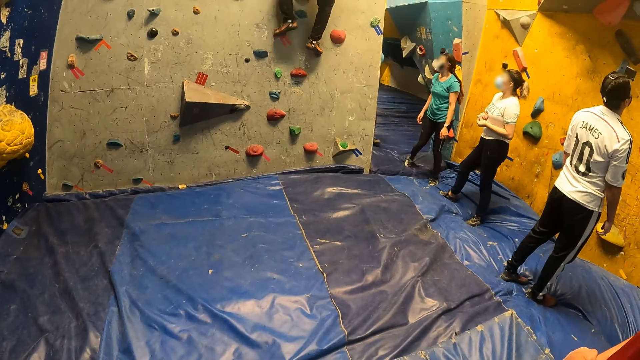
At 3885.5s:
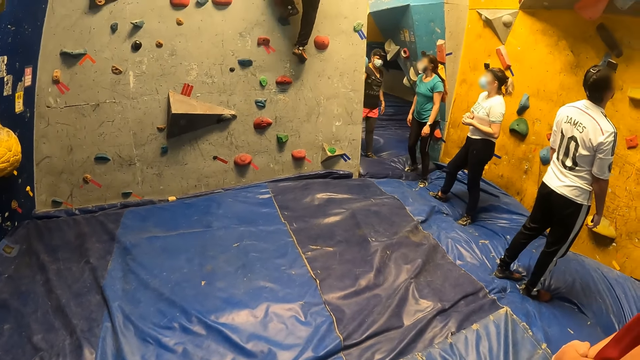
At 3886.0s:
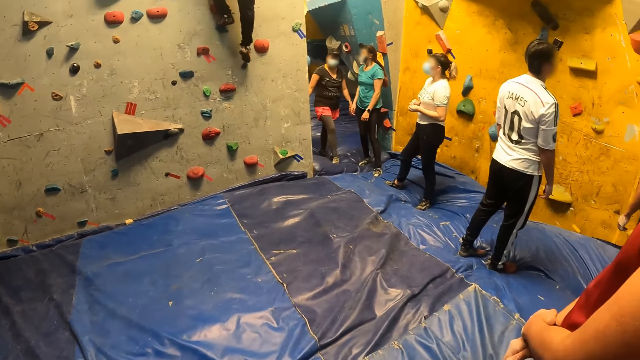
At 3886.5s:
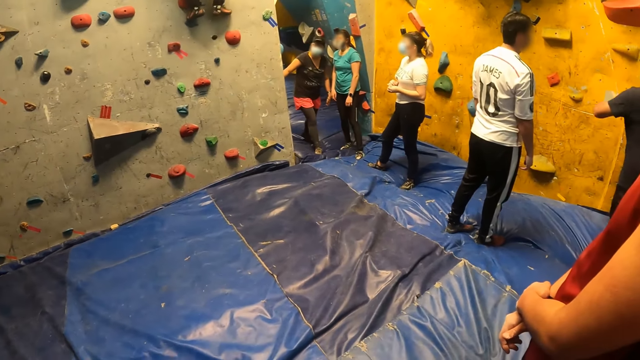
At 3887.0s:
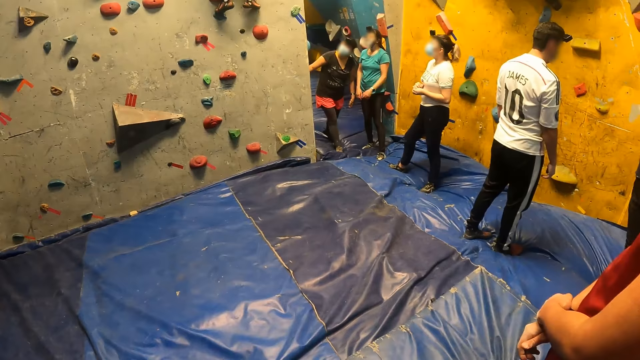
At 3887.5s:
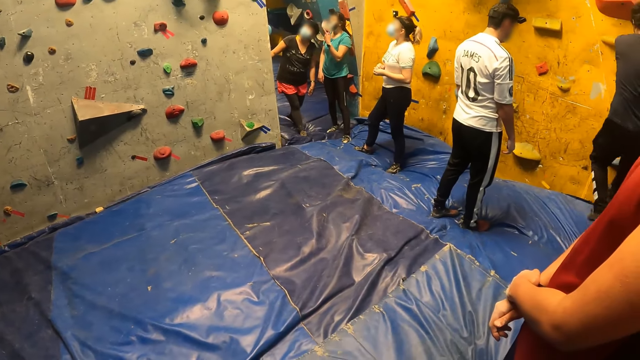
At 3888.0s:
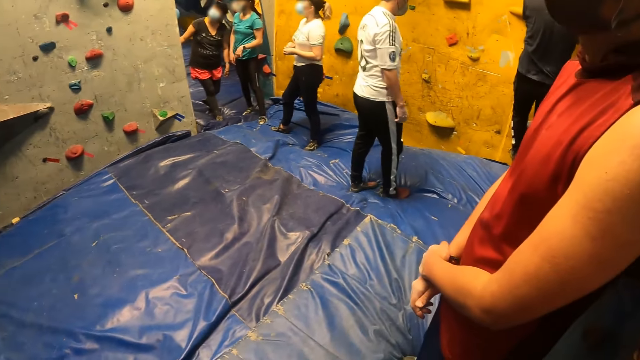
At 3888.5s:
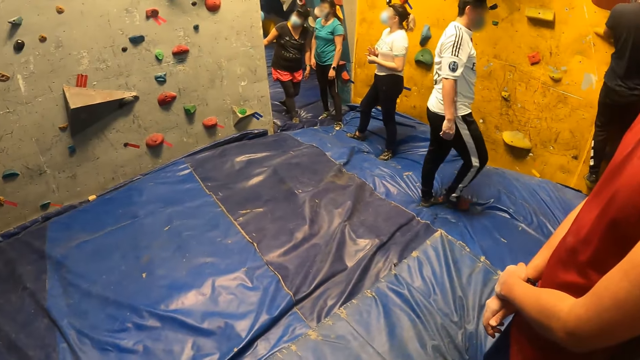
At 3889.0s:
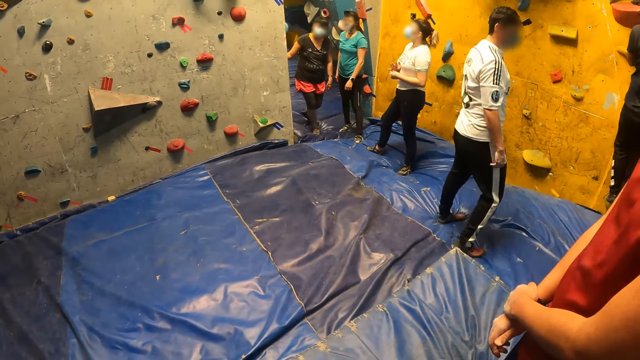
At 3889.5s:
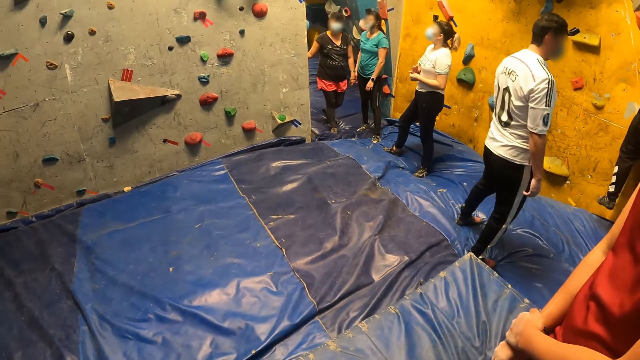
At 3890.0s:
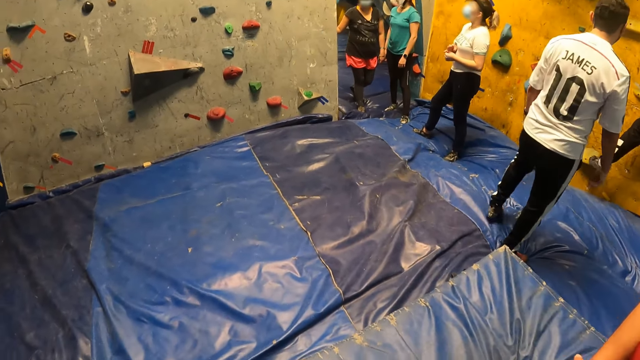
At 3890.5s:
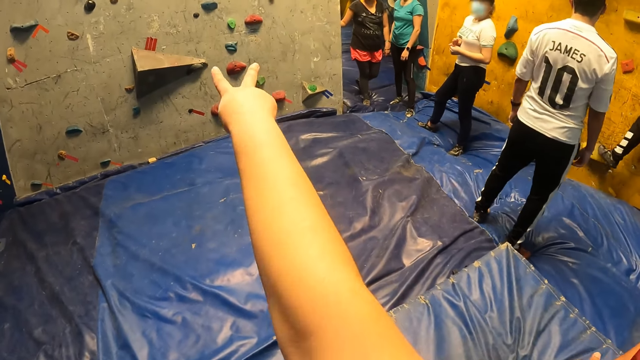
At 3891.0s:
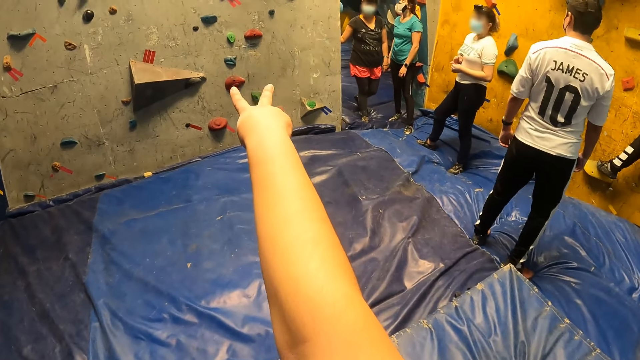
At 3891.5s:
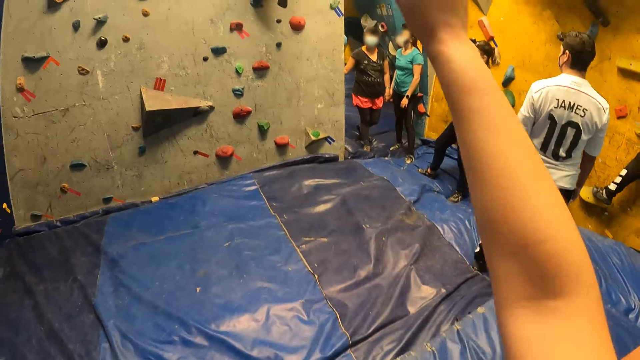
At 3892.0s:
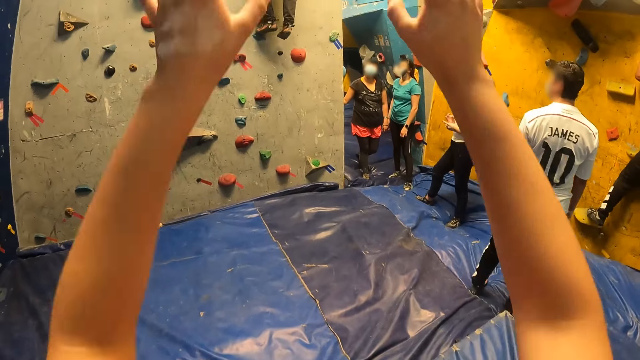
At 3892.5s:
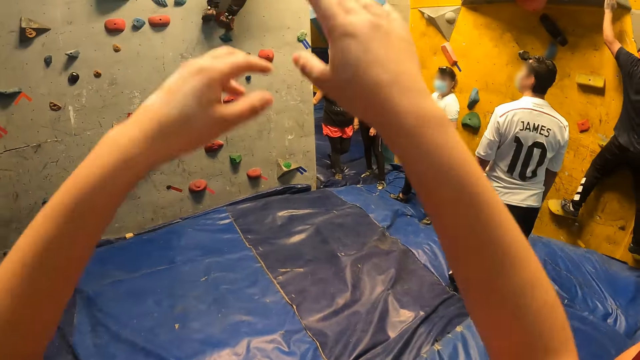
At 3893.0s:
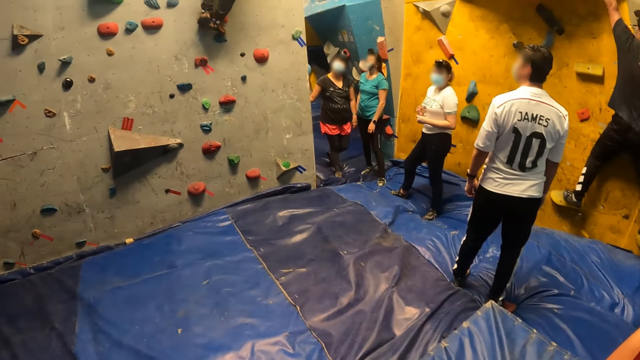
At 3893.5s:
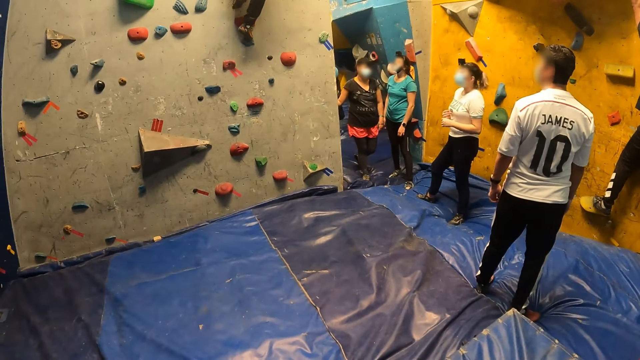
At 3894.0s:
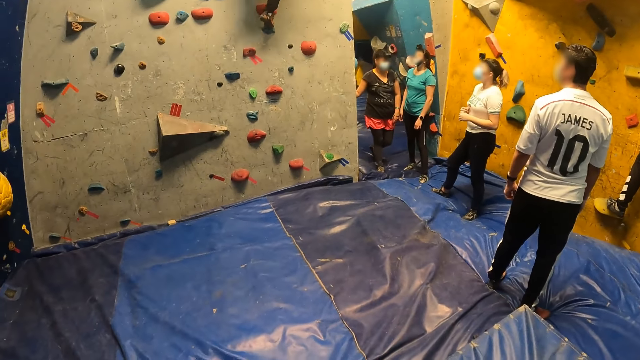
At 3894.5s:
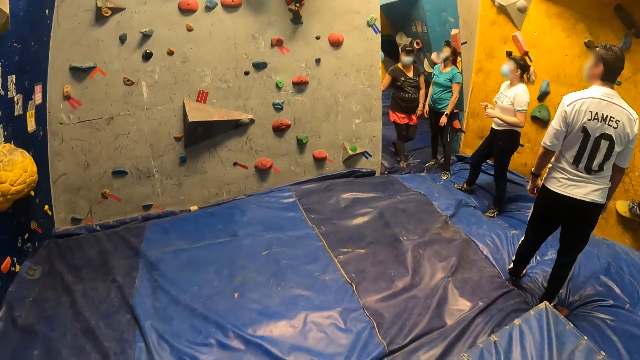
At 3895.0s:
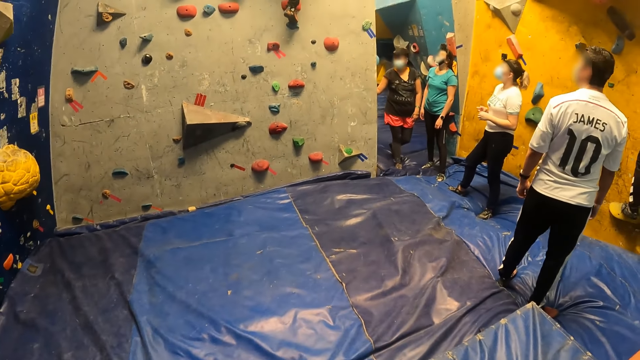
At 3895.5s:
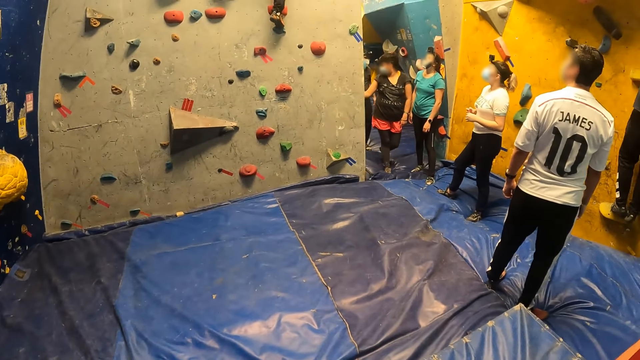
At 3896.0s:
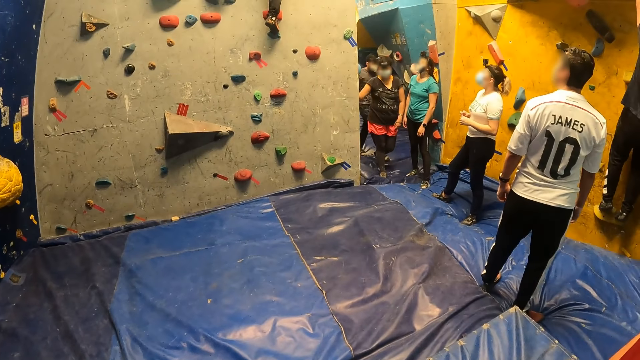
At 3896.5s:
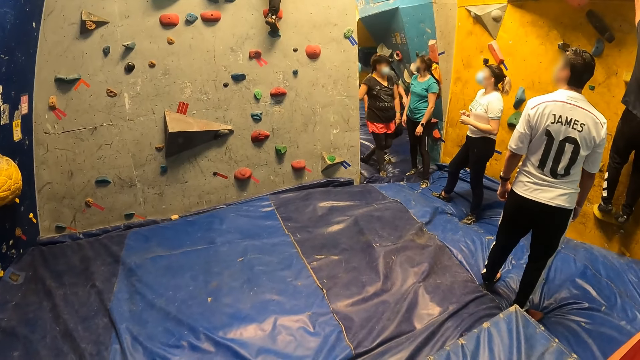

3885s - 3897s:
The camera wearer points at the wall. He lifts his hands.

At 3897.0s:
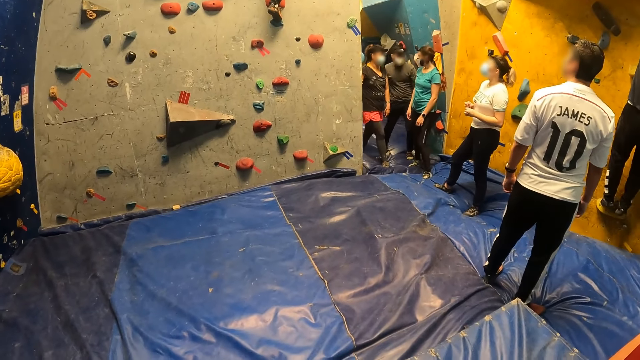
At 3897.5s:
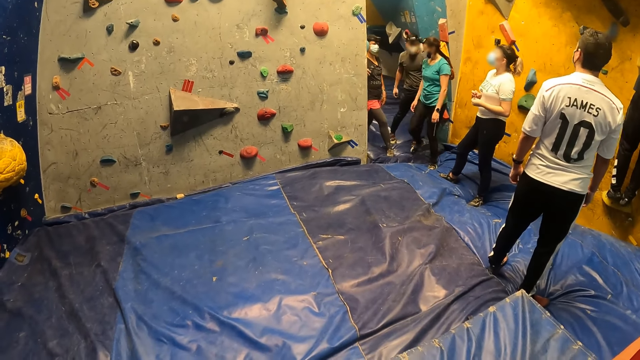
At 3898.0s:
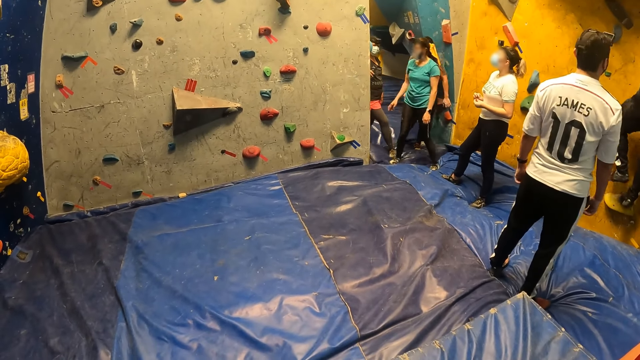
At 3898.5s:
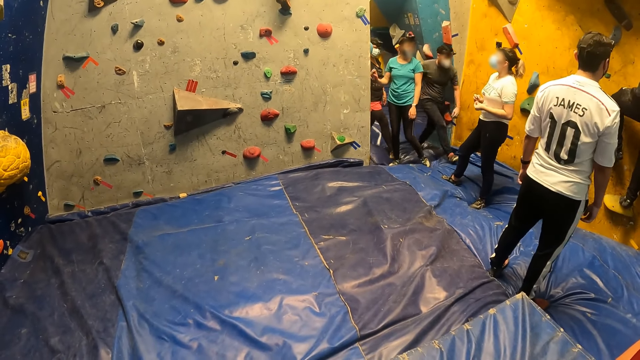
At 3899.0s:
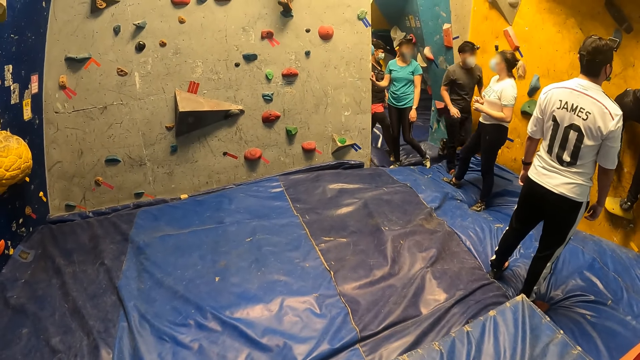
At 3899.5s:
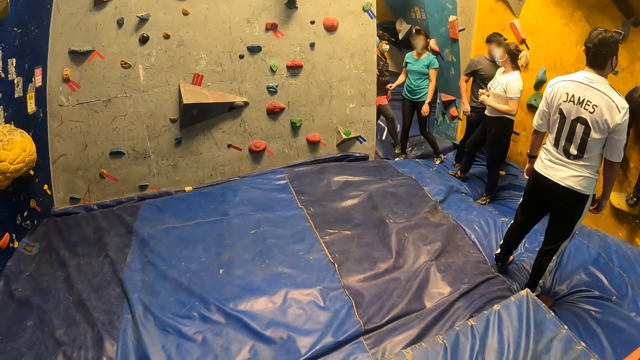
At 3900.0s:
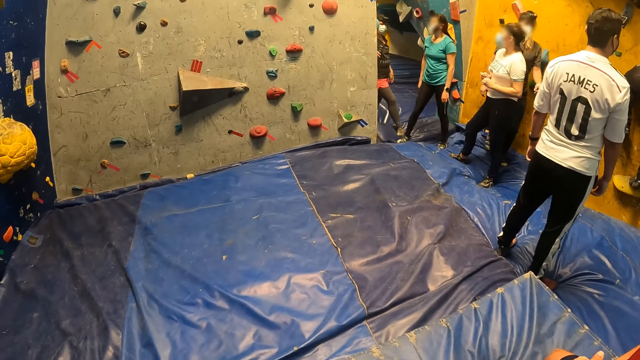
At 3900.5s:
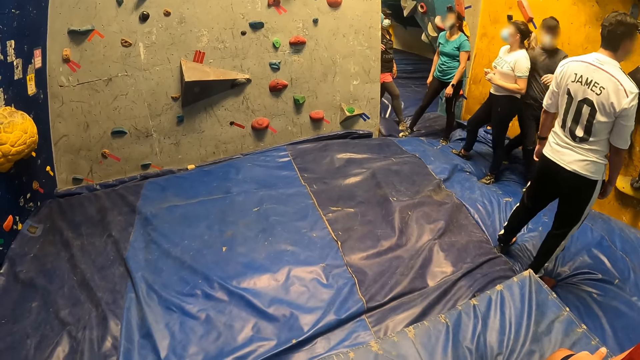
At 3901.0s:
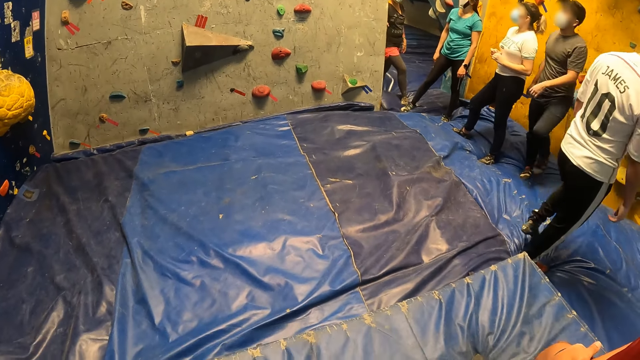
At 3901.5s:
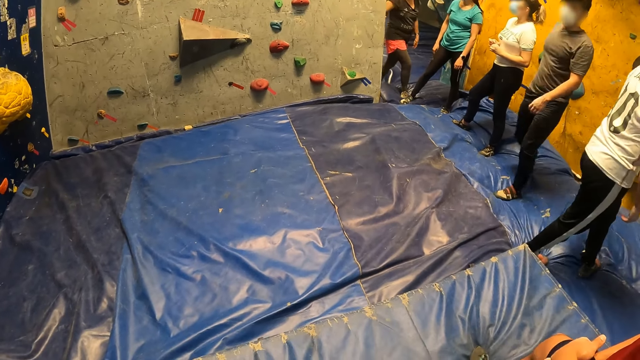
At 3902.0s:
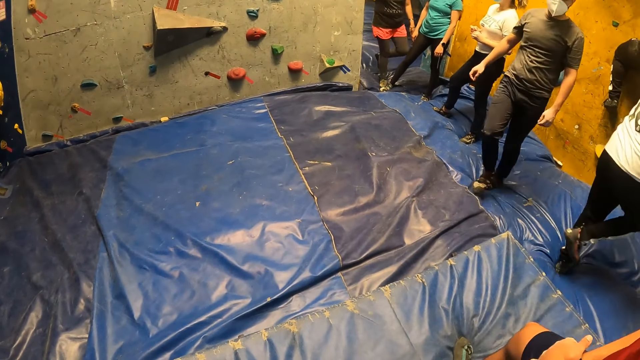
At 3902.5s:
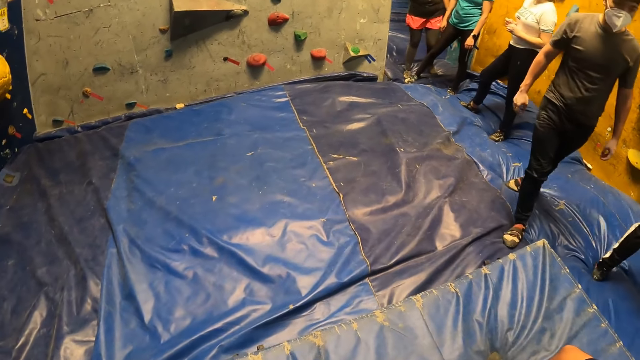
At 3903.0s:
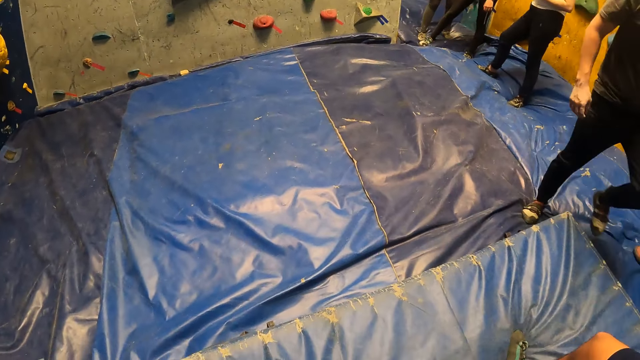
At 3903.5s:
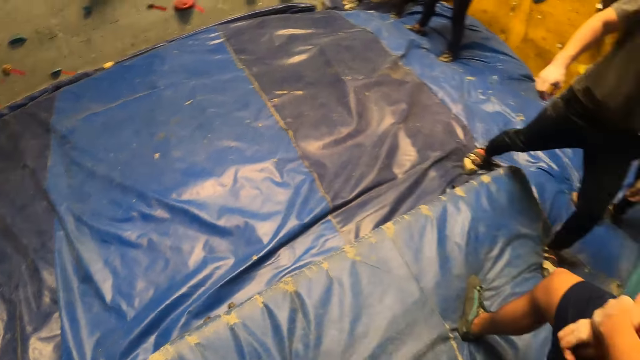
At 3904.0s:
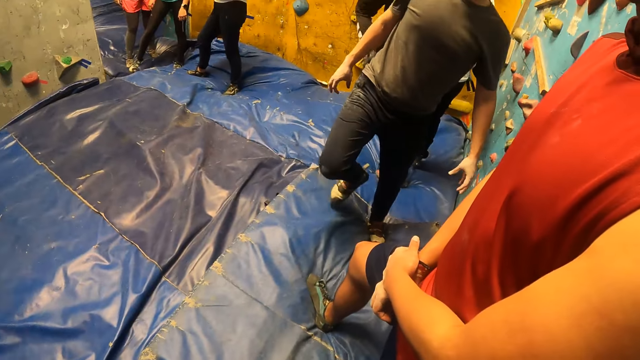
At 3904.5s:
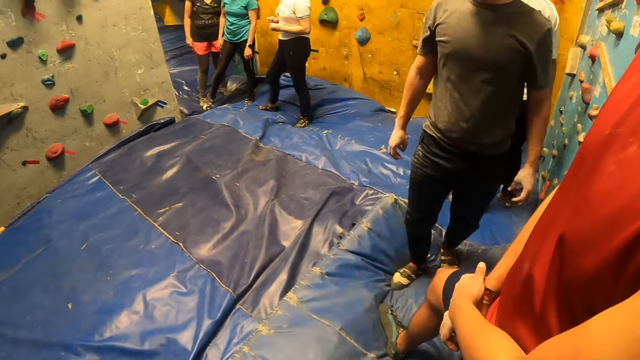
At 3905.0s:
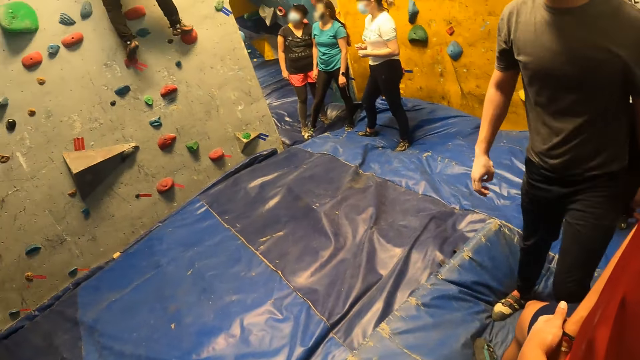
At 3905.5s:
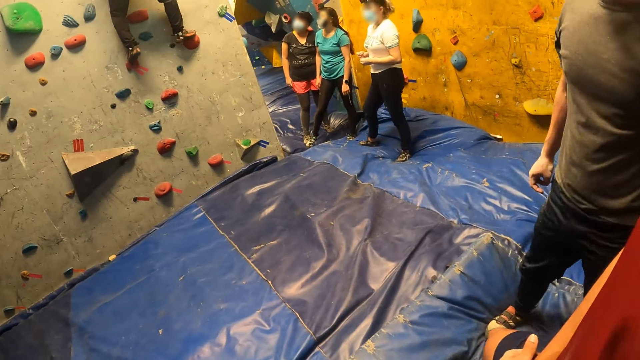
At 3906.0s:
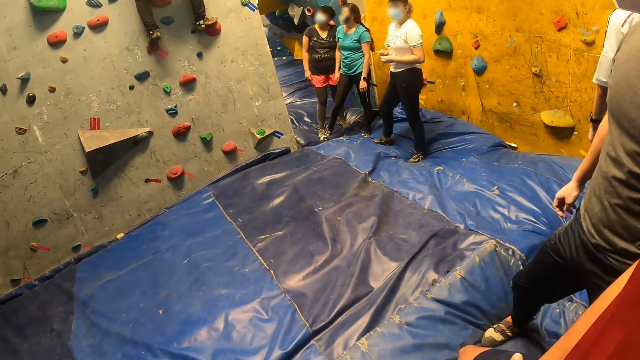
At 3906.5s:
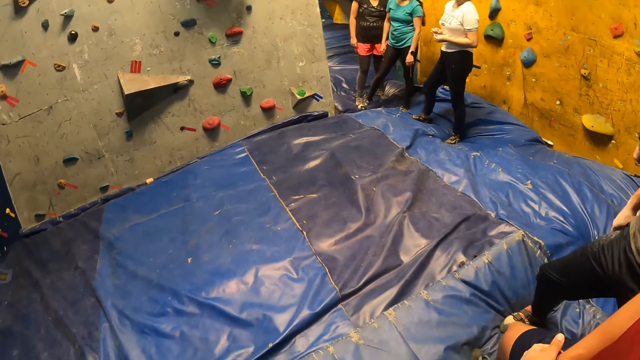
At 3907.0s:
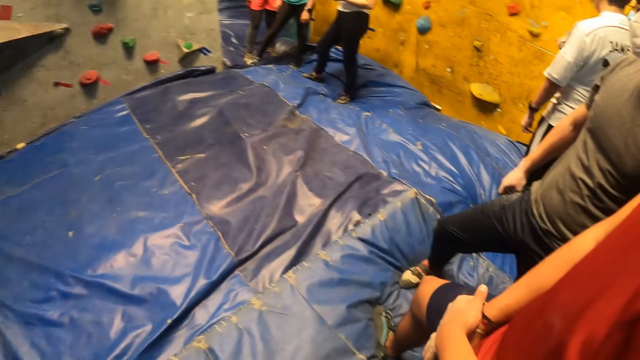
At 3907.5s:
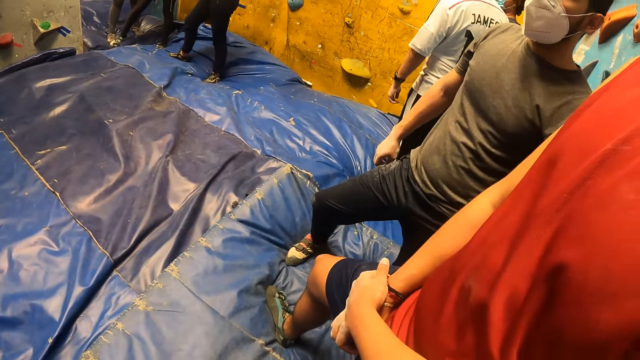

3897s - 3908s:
The camera wearer looks around.
